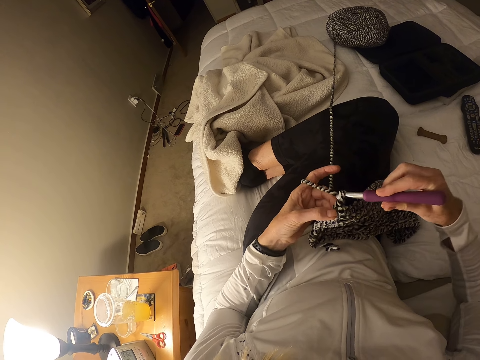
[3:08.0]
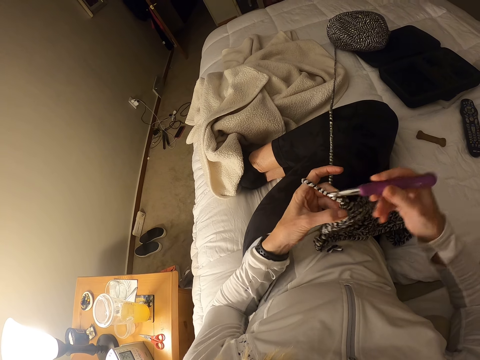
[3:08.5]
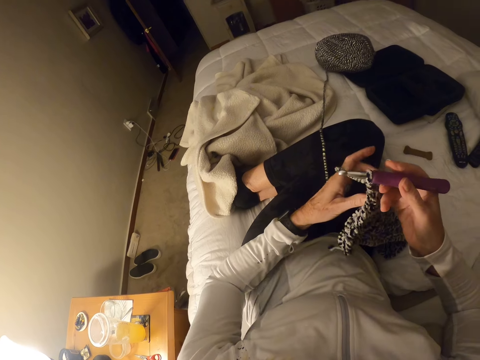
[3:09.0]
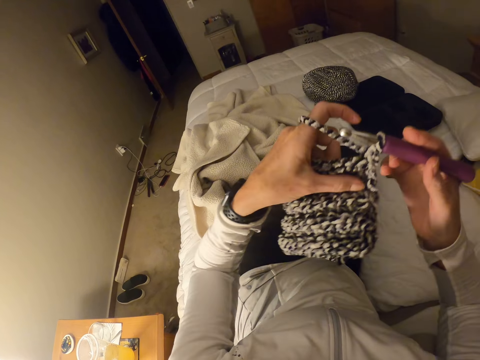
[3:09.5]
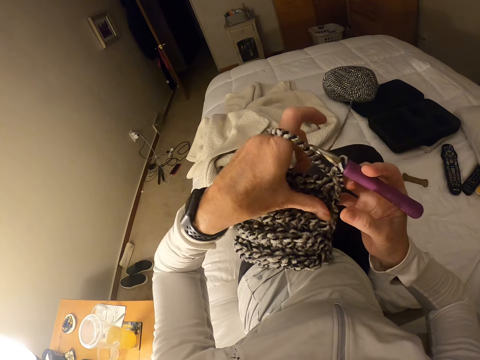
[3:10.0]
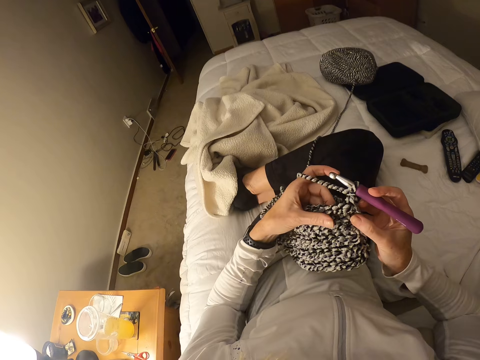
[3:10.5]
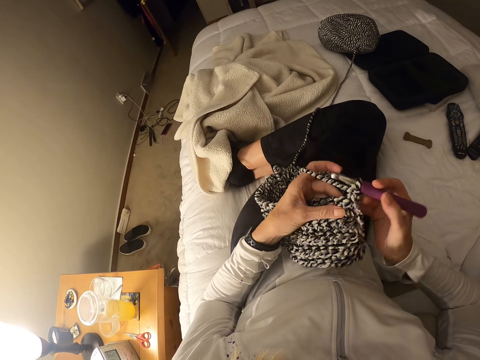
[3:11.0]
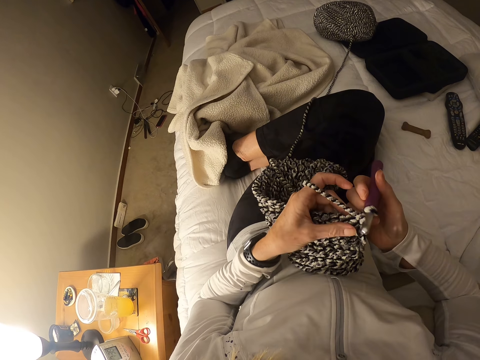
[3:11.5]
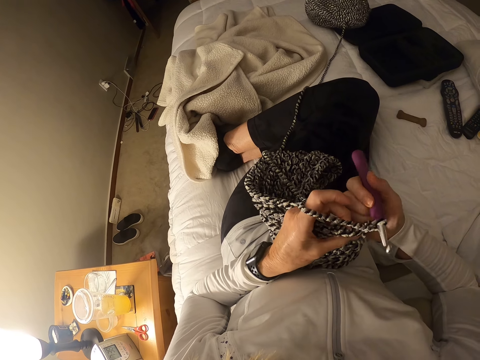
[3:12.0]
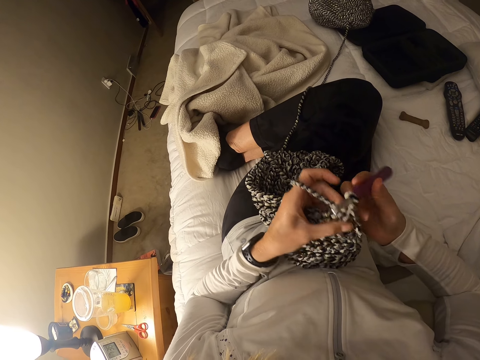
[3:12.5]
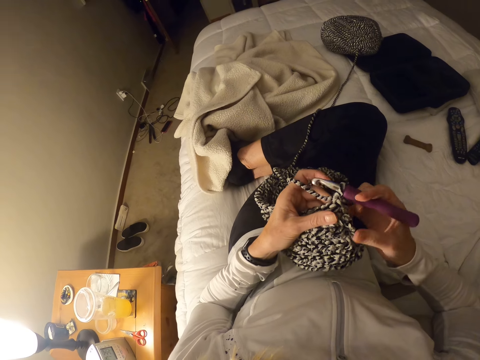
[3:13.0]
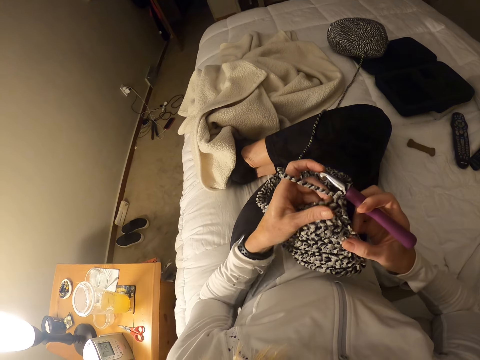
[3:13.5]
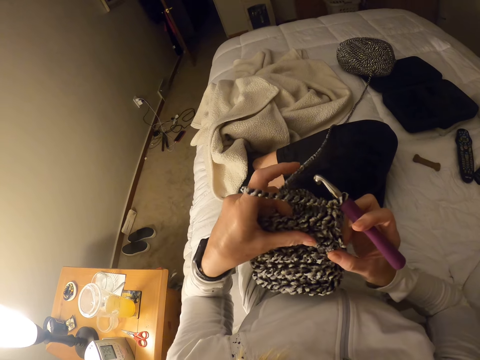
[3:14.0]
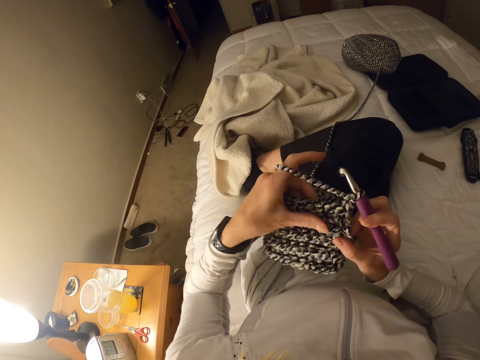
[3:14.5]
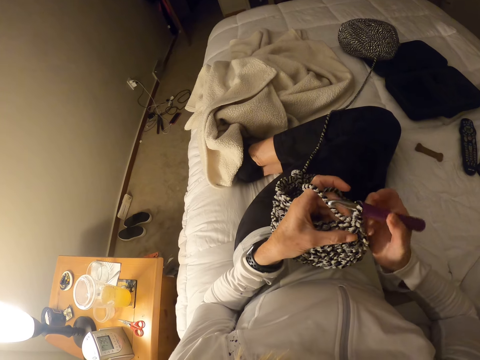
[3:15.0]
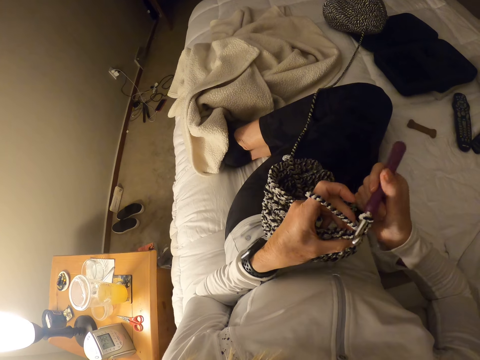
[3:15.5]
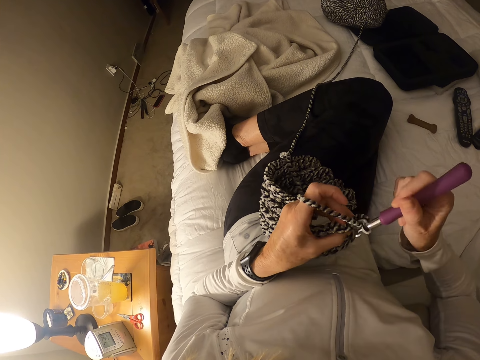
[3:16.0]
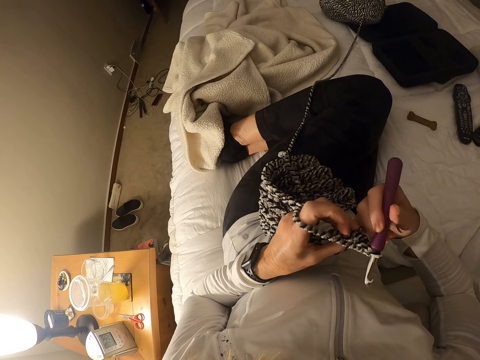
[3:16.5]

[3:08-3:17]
The camera wearer turns the crochet garment. She adjusts the crocheted fabric in her hand. She crochets the garment with a crochet hook.

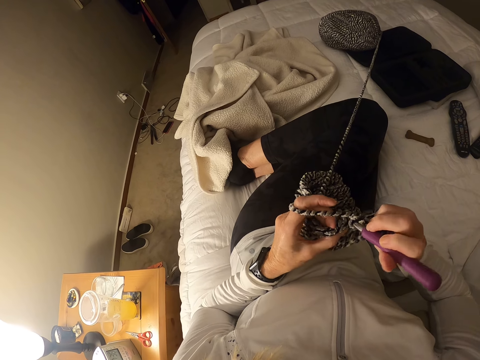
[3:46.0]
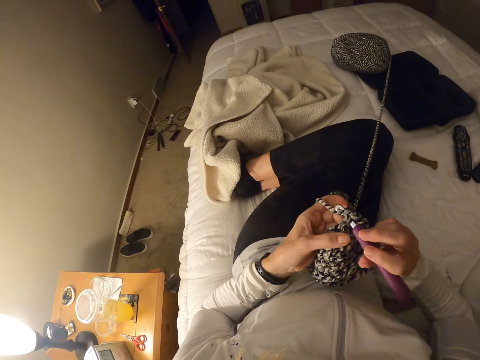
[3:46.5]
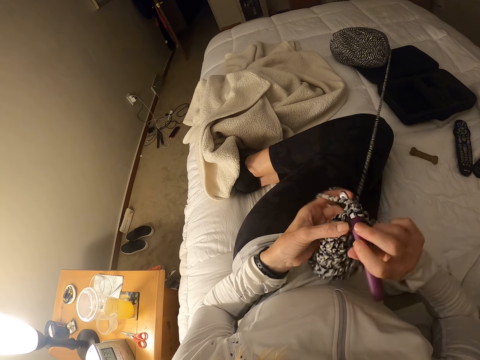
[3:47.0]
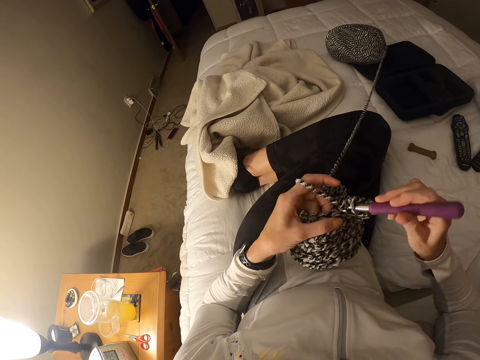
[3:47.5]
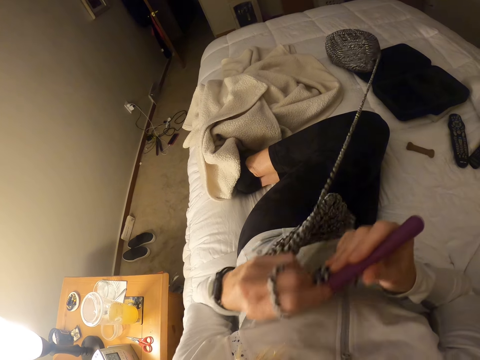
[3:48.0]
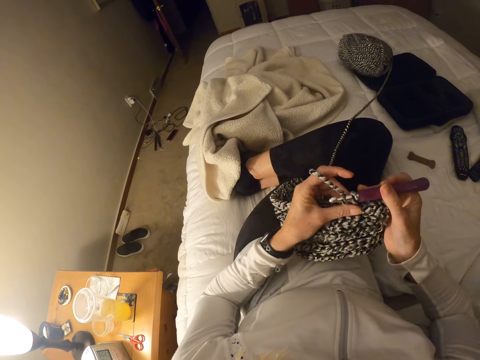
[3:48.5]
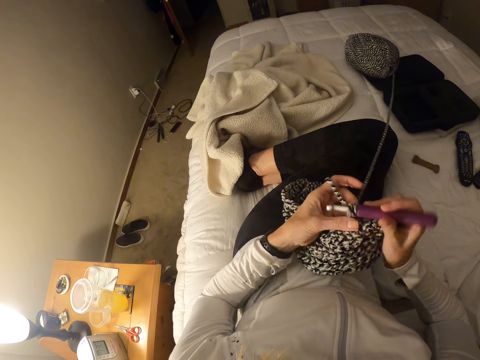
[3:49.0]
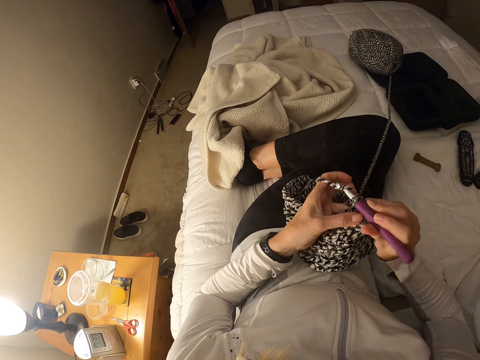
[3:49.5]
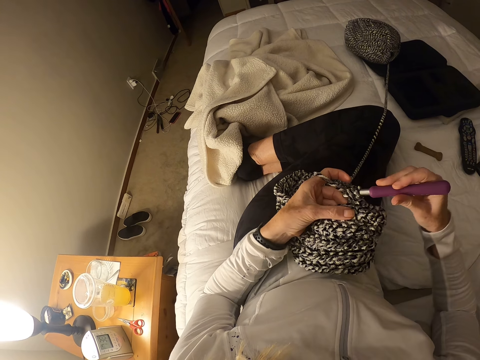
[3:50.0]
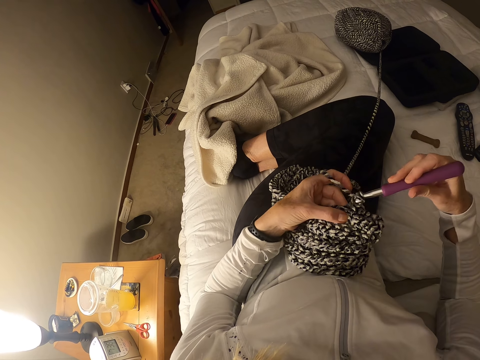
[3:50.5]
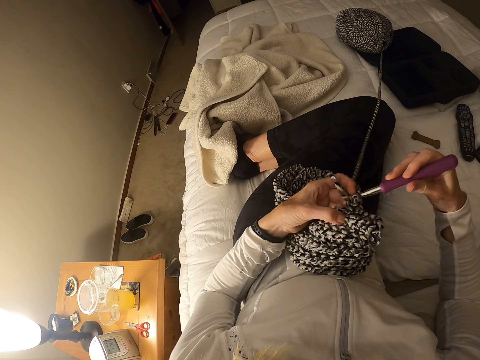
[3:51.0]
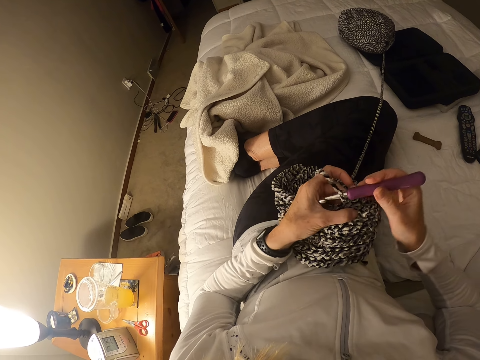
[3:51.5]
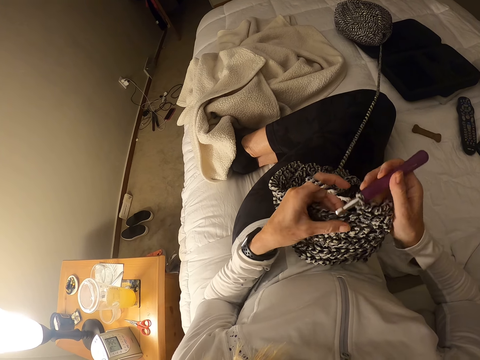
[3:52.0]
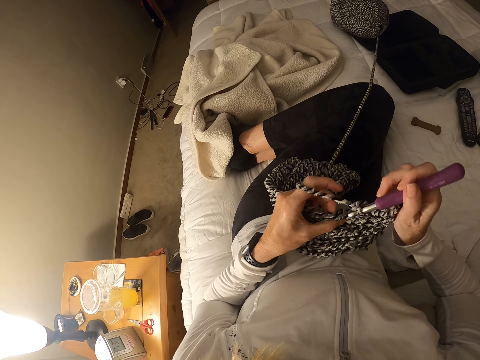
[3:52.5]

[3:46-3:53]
The camera wearer pulls the yarn towards herself. She crochets a garment with a crochet hook.

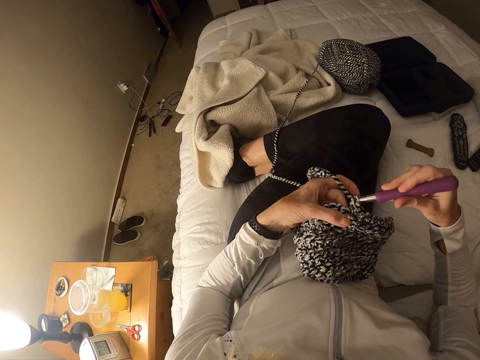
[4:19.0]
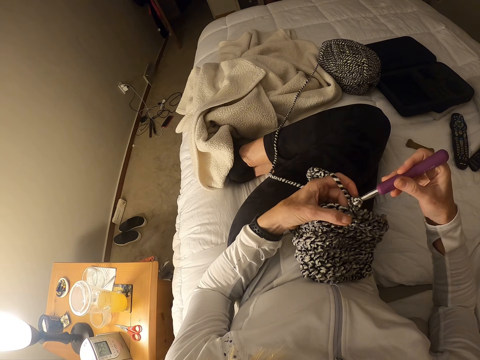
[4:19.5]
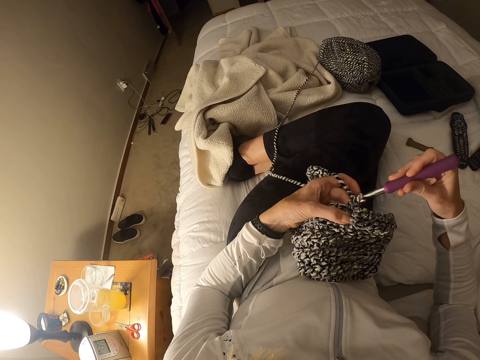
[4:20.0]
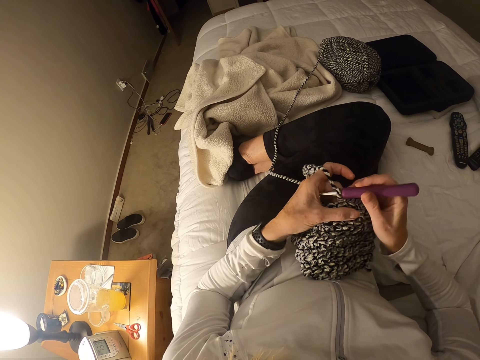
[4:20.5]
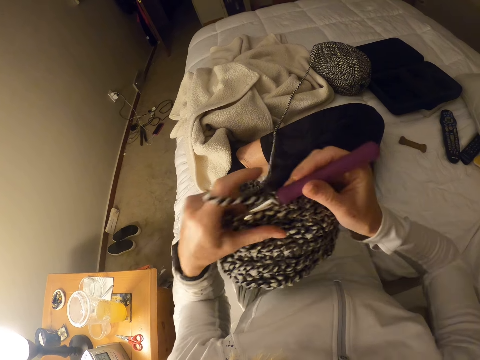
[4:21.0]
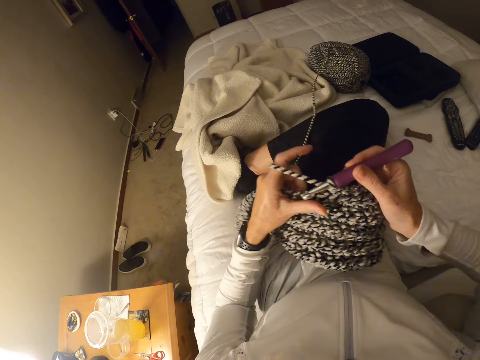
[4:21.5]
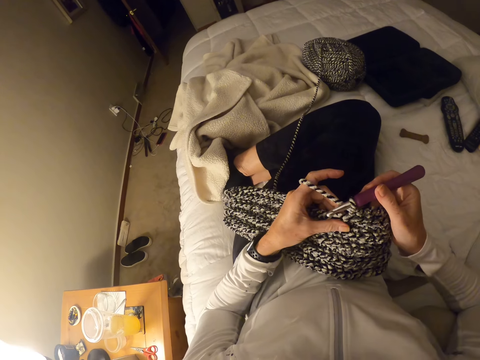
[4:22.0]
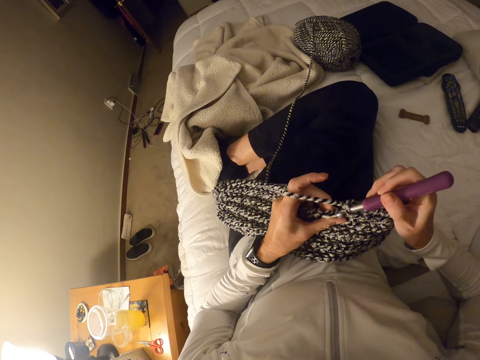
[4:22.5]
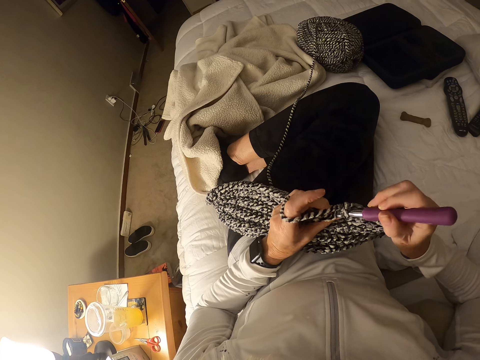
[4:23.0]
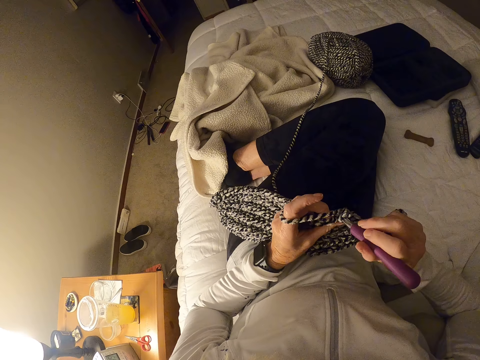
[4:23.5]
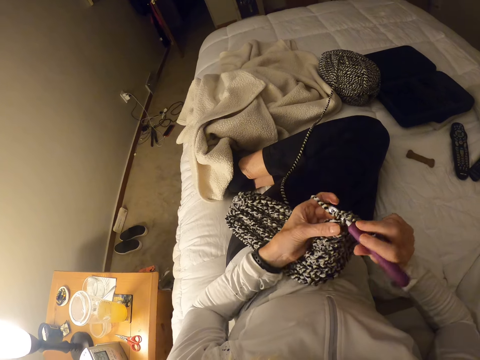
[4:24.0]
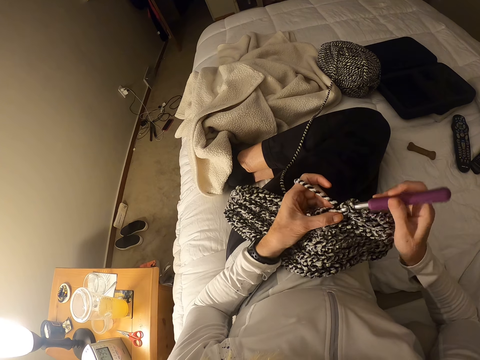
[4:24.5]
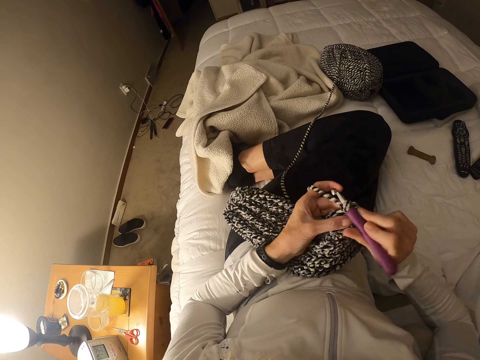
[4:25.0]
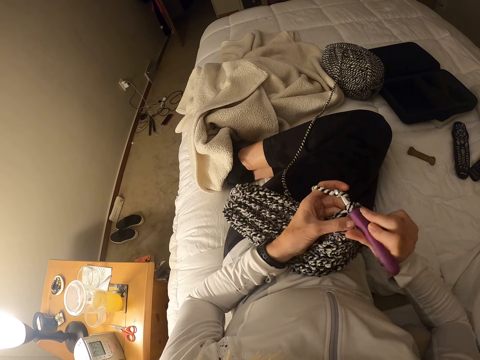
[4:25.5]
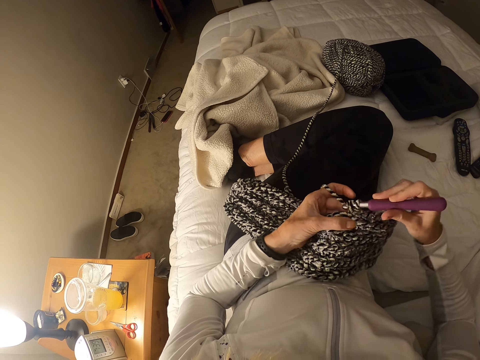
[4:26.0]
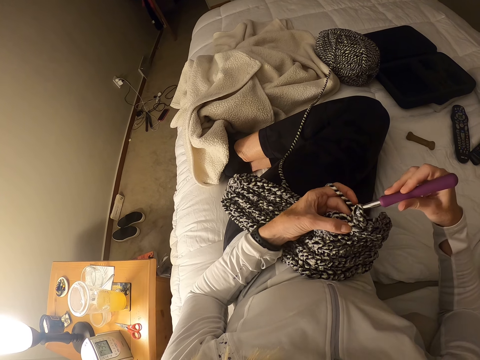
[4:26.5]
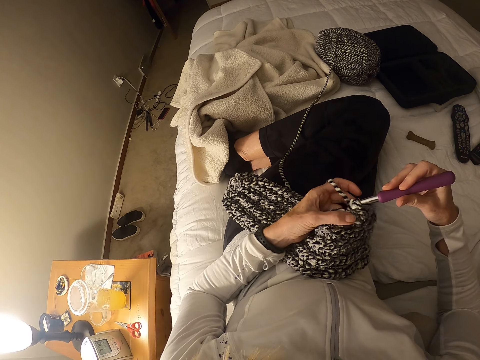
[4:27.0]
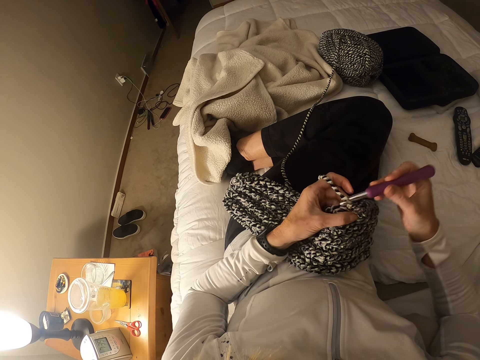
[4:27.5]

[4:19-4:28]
The camera wearer pulls the yarn towards herself. She crochets a garment with a crochet hook.
